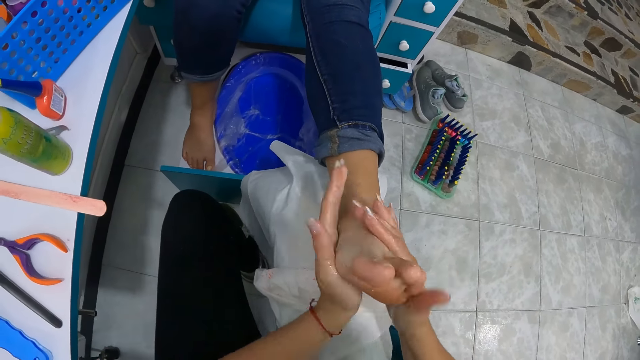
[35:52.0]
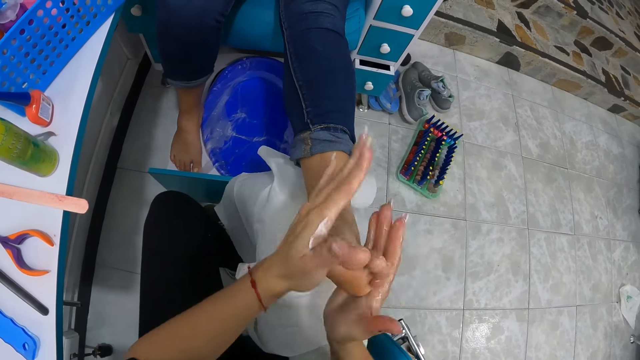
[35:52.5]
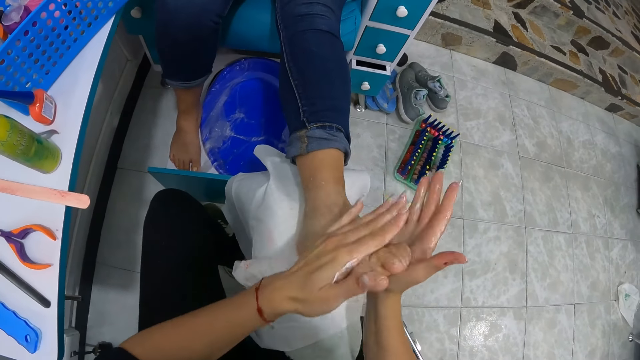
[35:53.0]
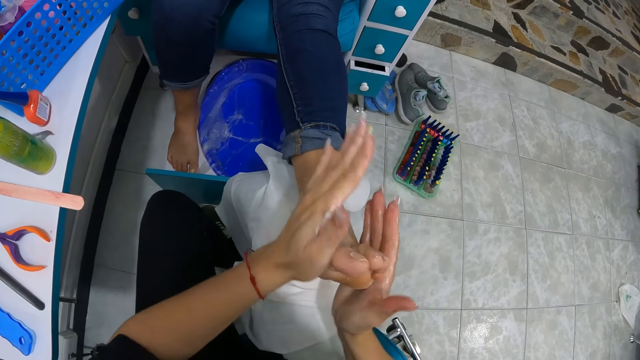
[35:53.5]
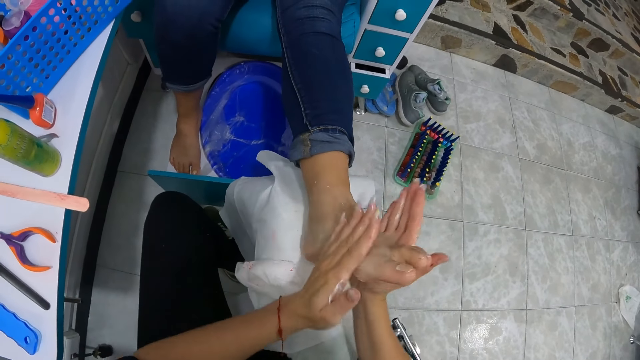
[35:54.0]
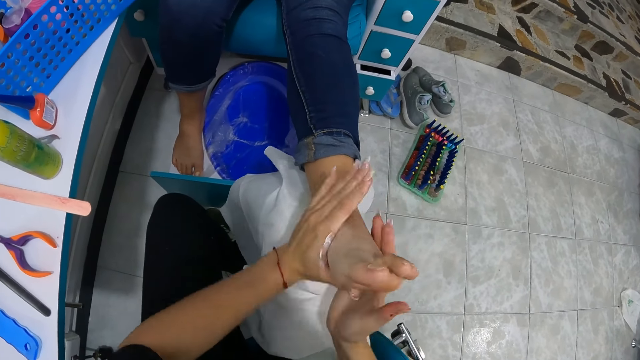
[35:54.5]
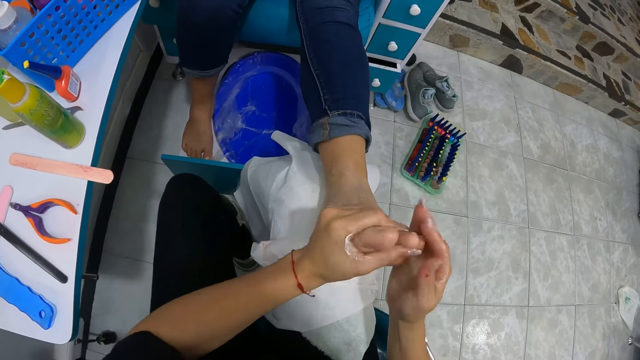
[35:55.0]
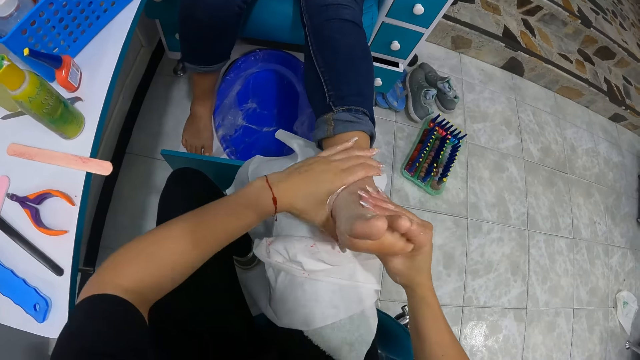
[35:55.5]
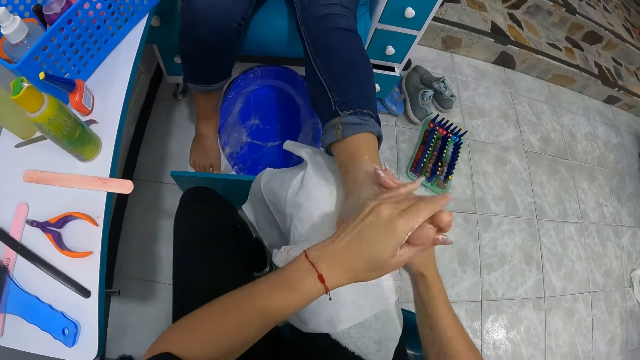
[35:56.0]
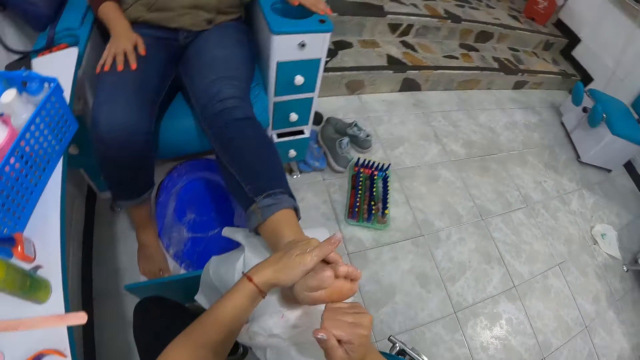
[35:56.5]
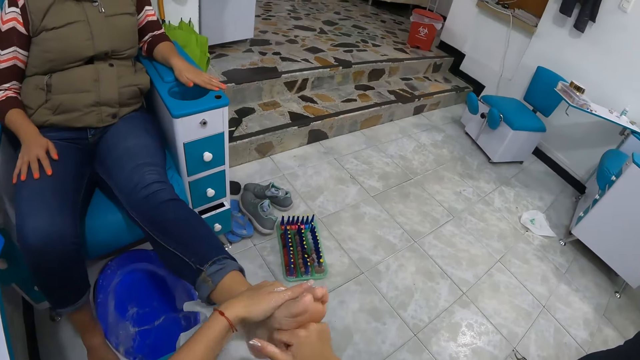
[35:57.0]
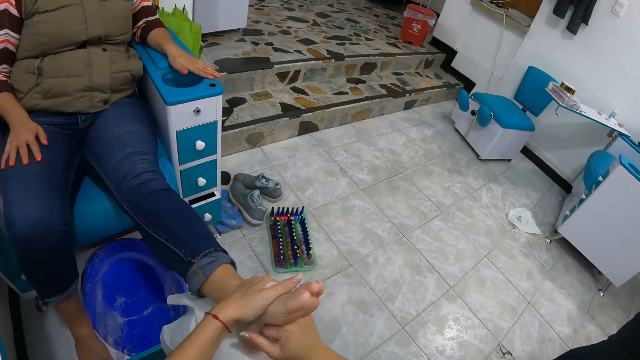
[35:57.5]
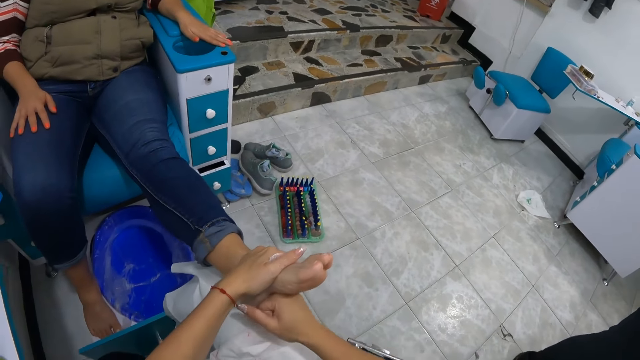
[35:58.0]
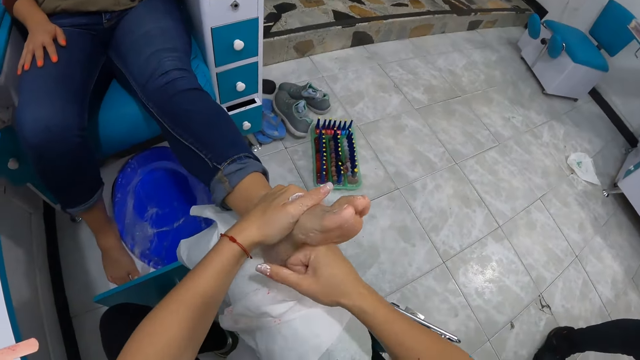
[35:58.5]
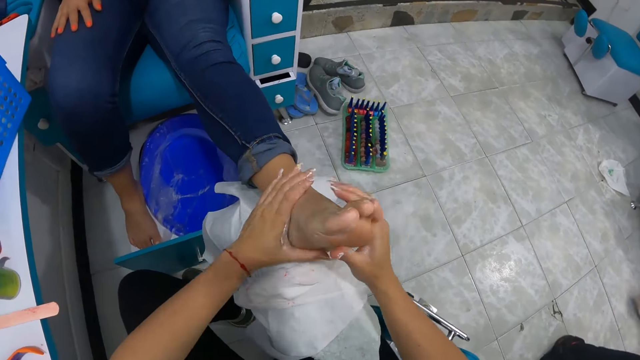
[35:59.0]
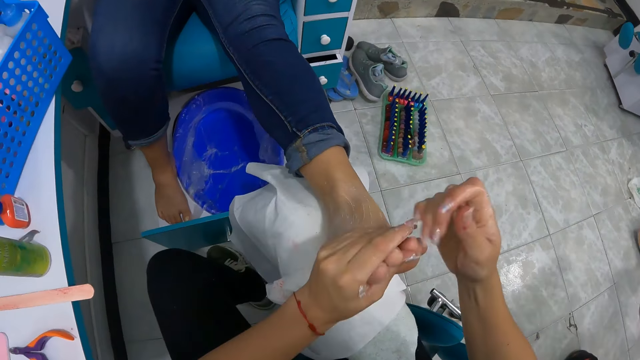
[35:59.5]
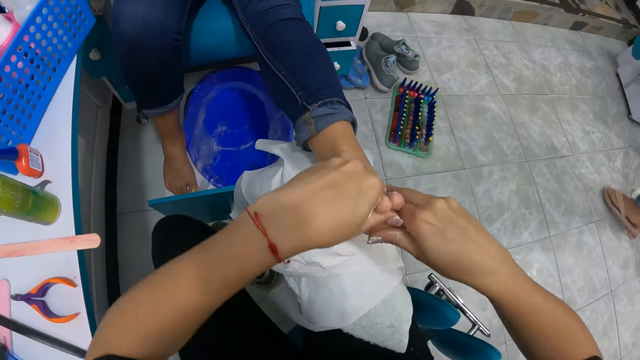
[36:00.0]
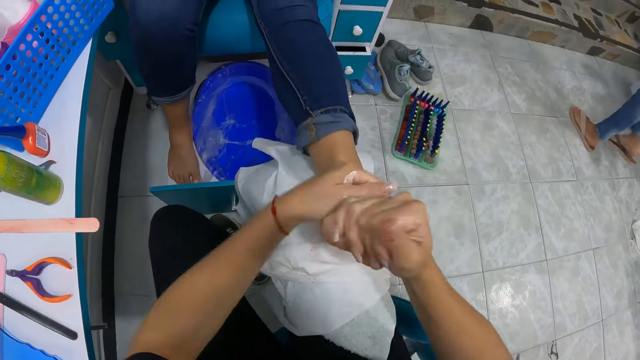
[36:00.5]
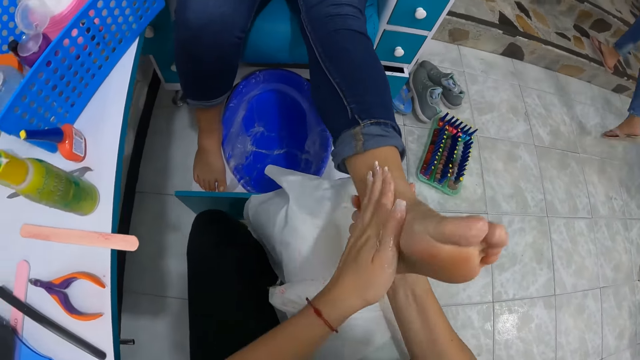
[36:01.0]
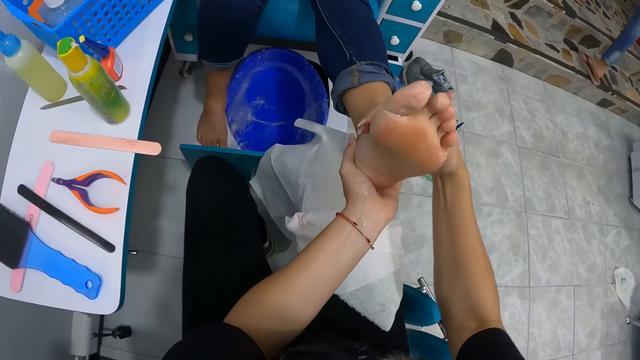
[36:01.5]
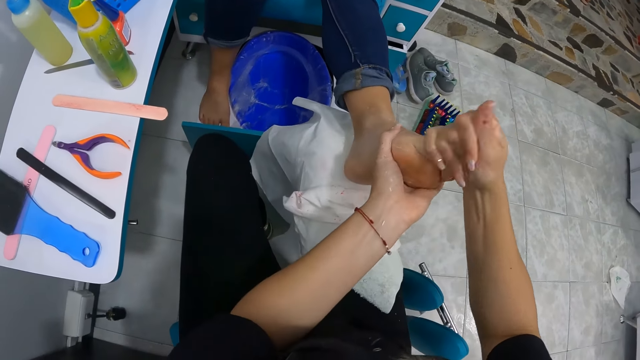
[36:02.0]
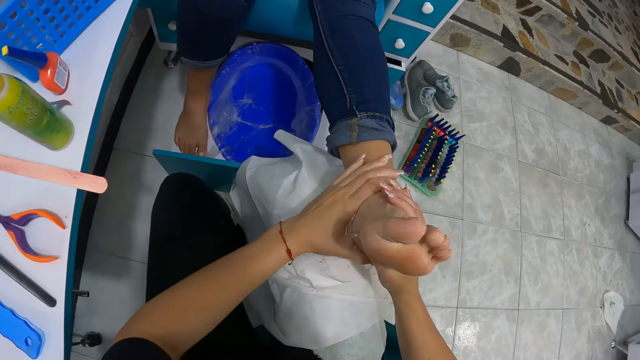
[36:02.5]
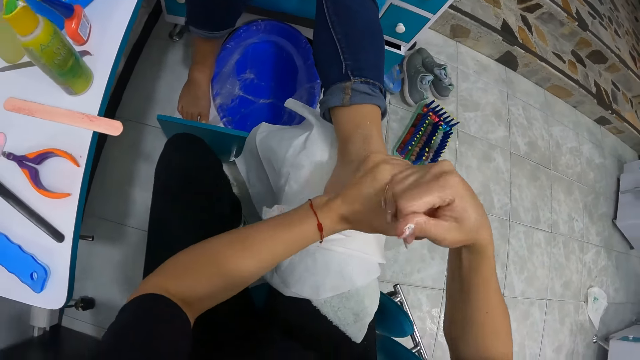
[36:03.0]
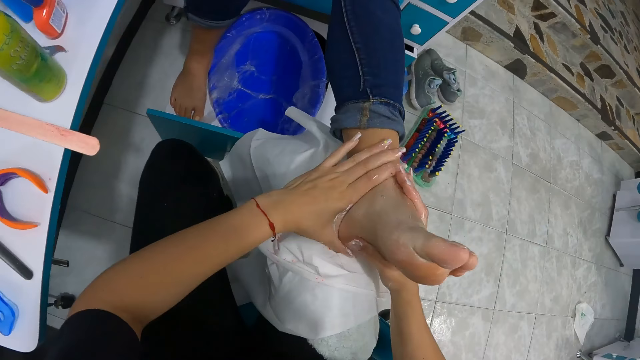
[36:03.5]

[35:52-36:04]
A woman walks past the camera wearer.

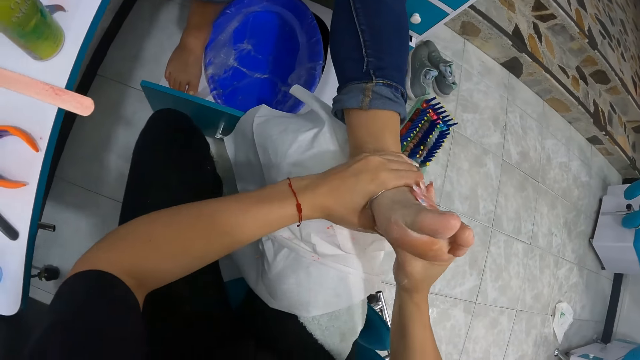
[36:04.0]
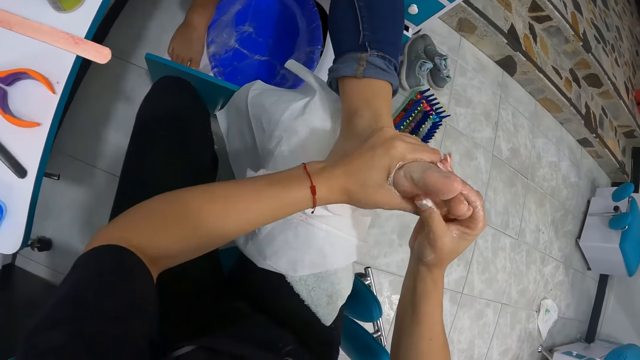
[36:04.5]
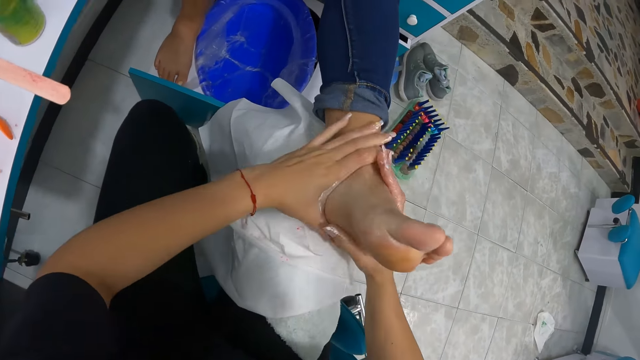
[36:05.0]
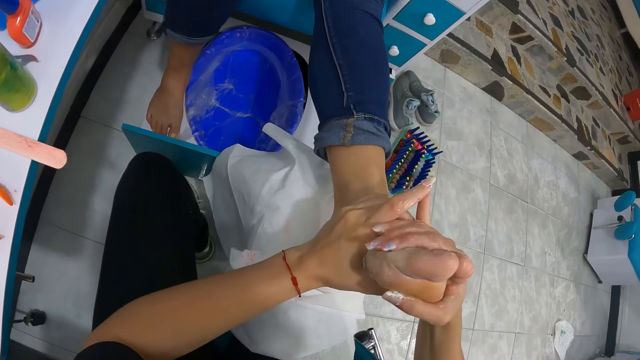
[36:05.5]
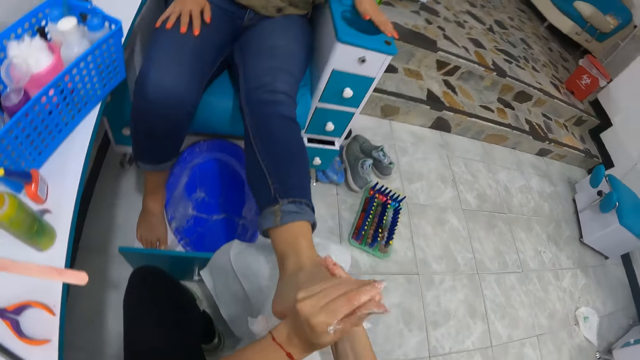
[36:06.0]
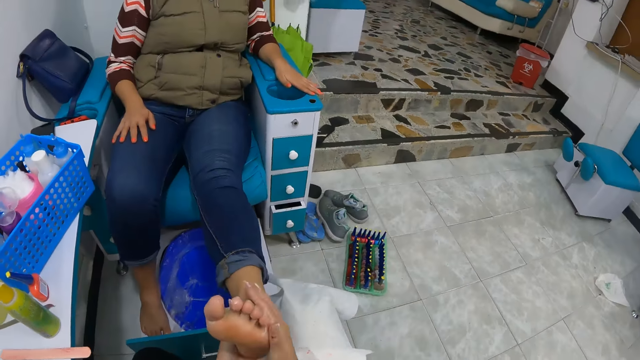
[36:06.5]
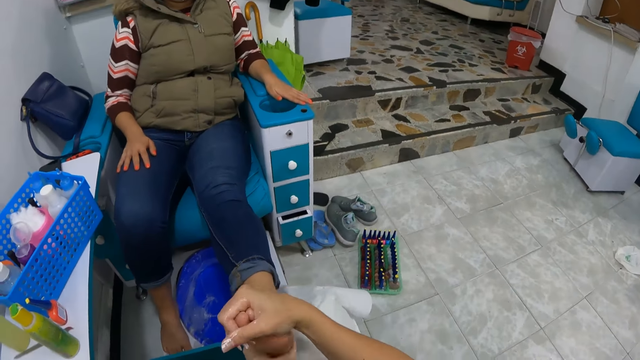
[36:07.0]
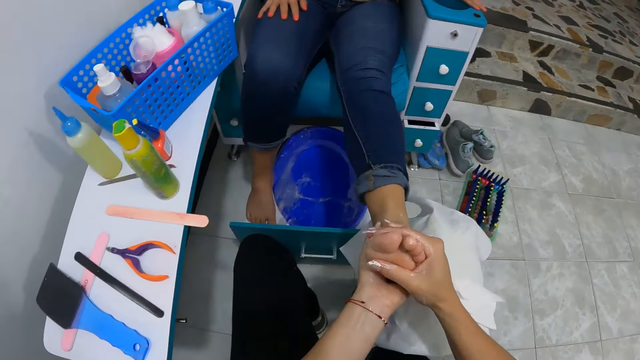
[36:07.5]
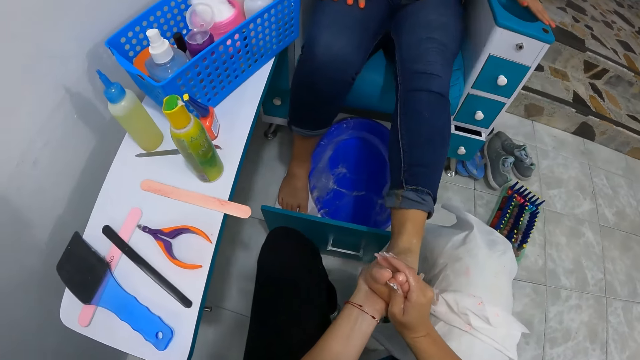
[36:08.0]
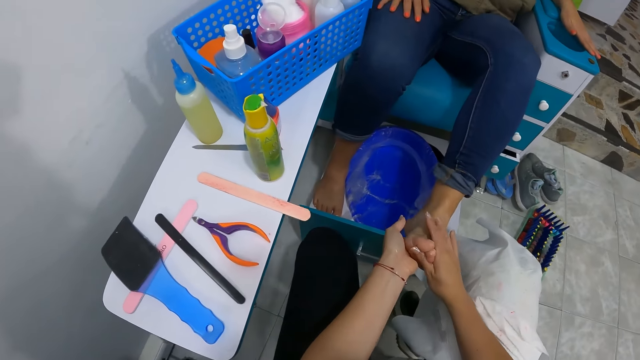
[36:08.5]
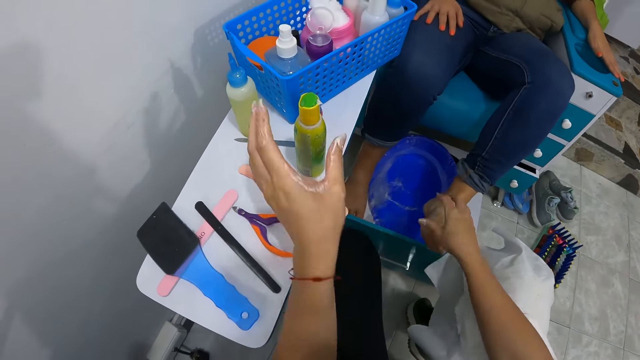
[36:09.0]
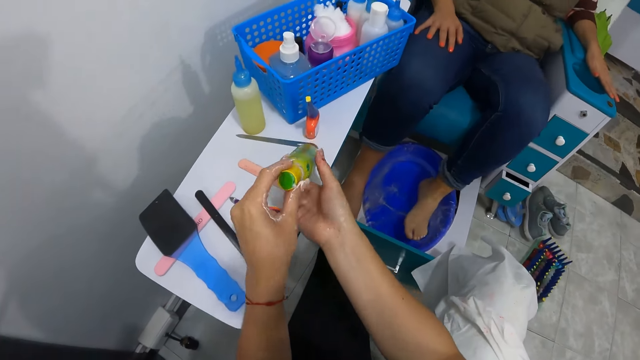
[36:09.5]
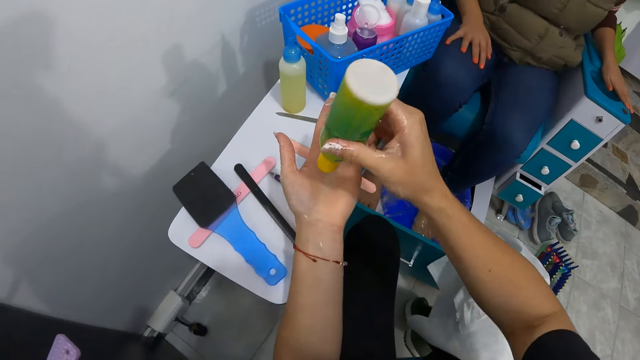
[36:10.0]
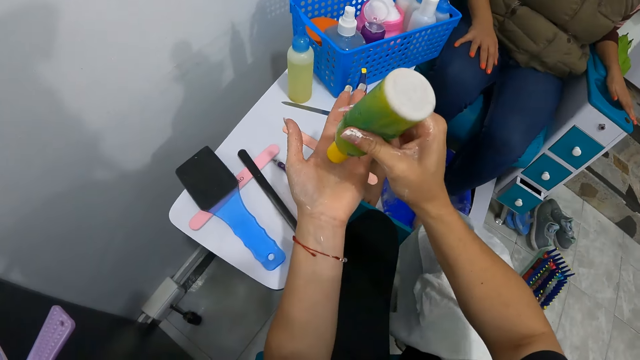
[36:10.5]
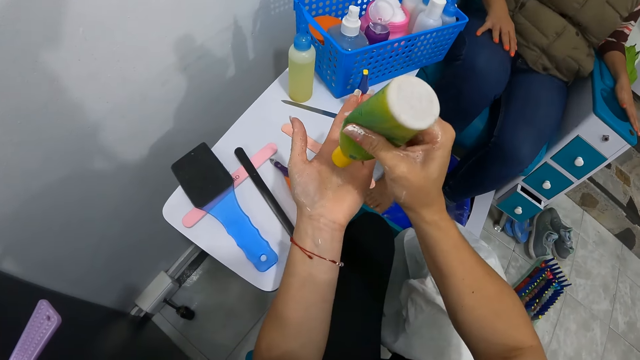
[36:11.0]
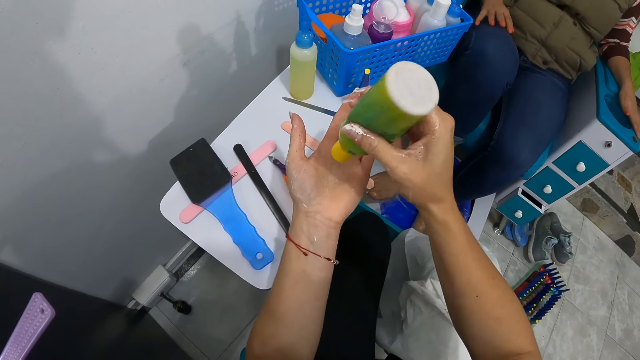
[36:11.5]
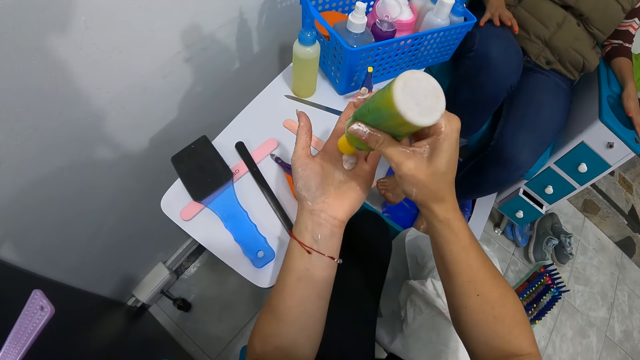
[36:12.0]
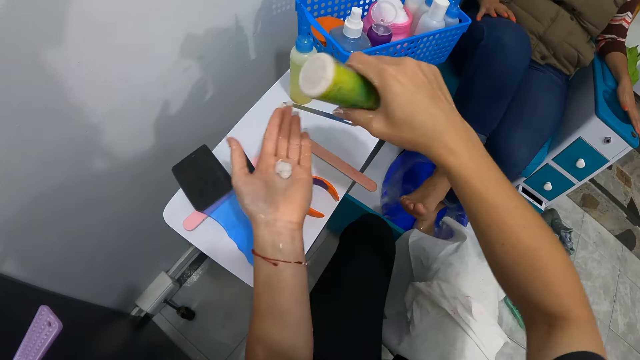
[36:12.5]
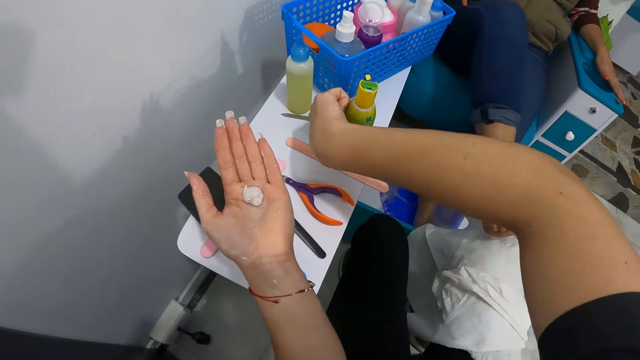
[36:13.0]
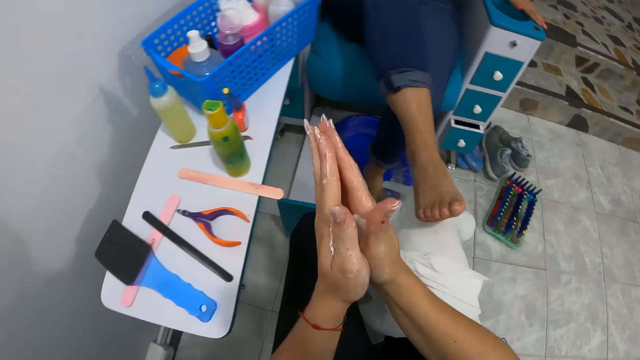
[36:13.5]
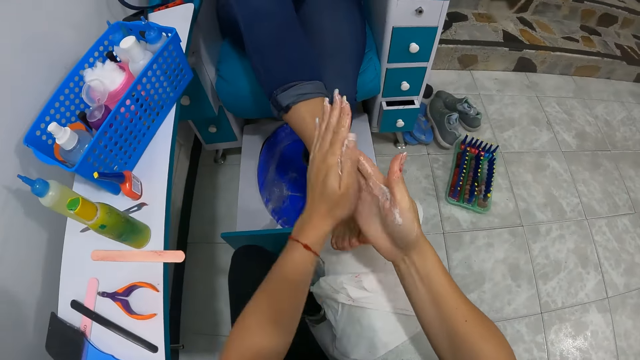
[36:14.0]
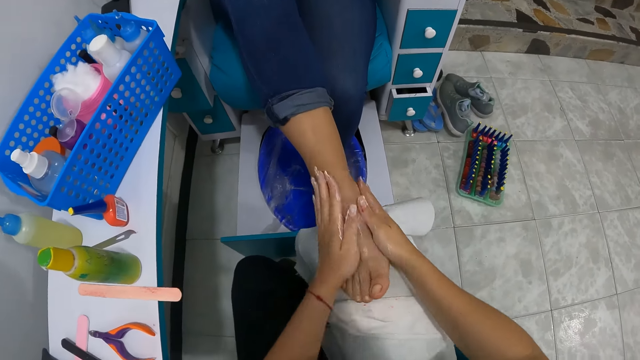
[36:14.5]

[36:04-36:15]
The camera wearer picks up the bottle on the shelf with her left hand. The woman drops her left leg. The camera wearer pours lotion from the bottle into her left hand with her right hand. The woman raises her right leg. The camera wearer drops the bottle in her right hand on the shelf. She applies the lotion on the right leg of the woman with both hands.
